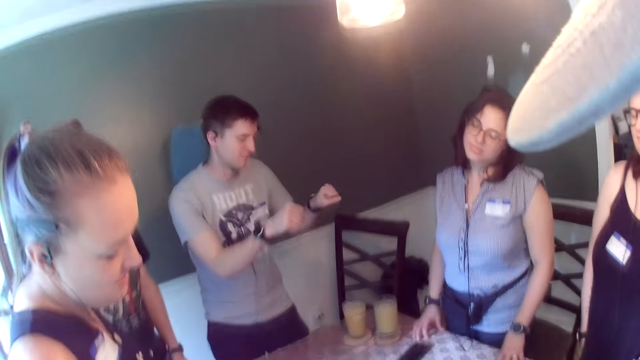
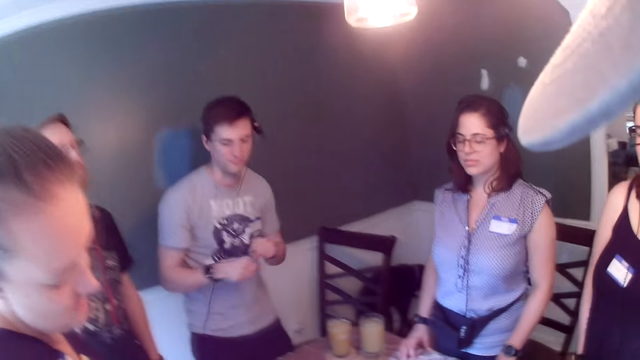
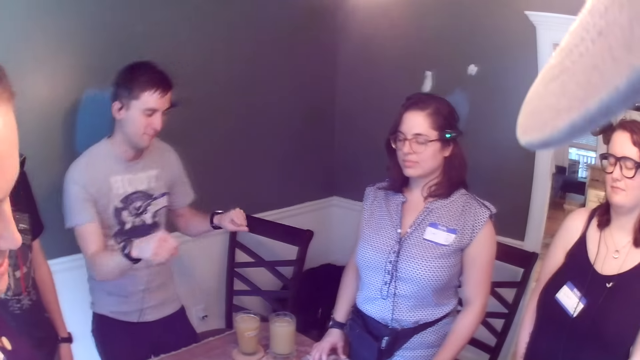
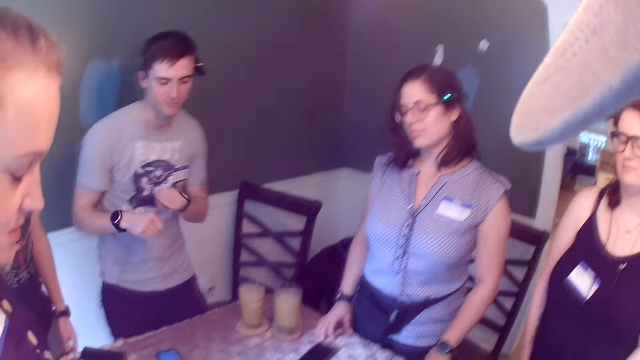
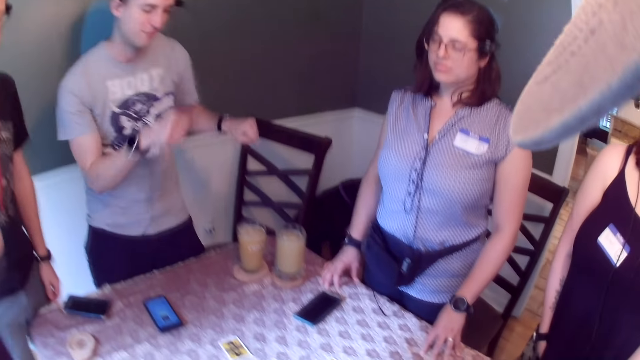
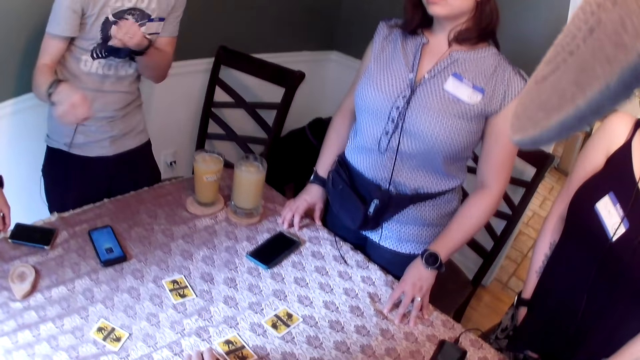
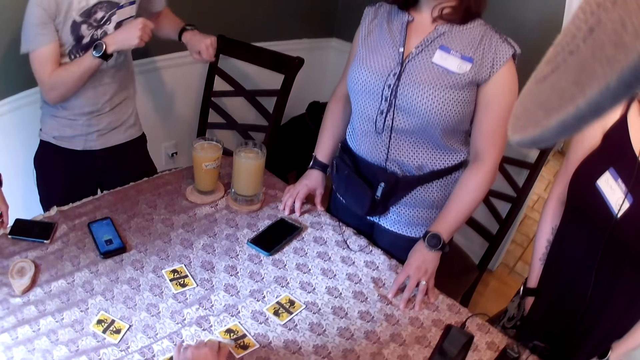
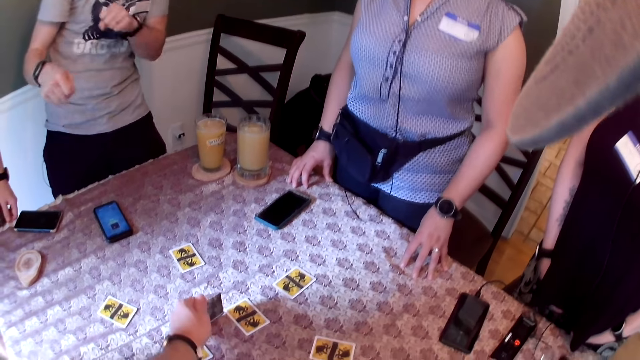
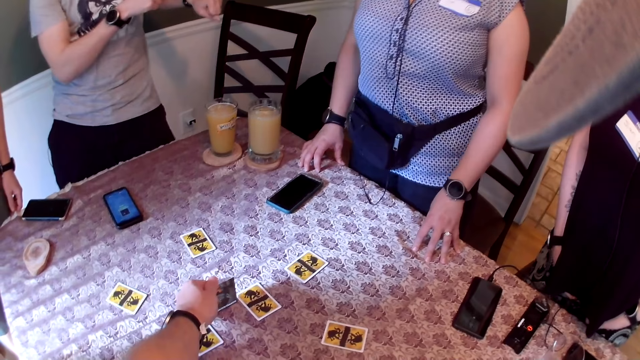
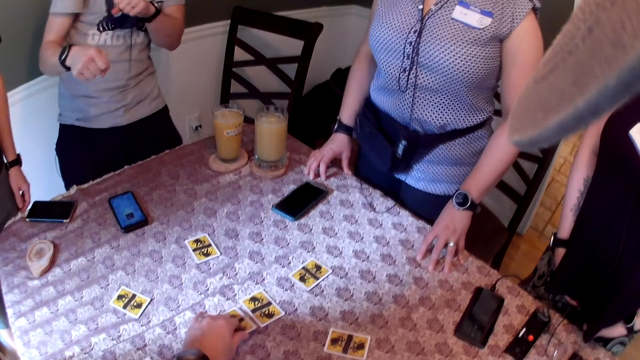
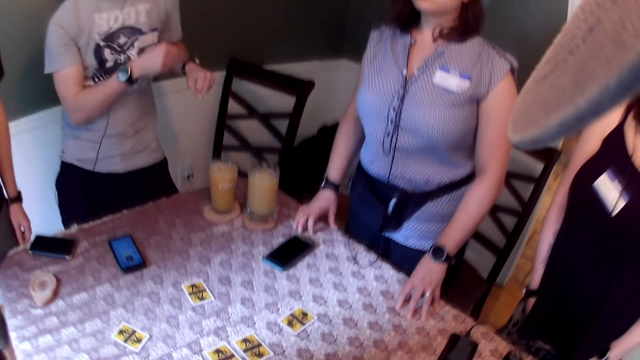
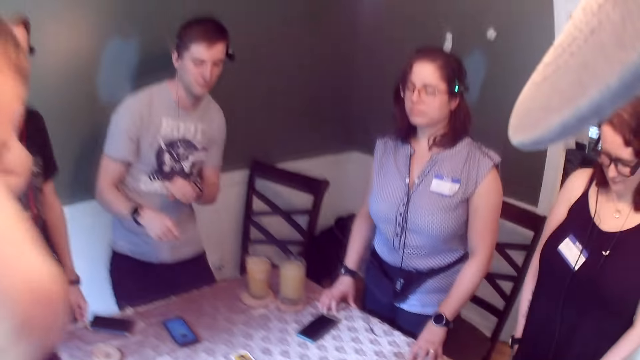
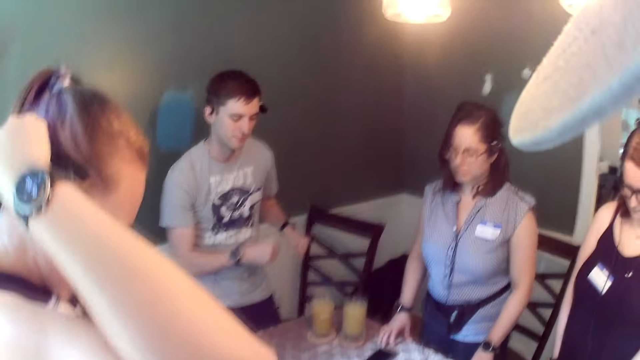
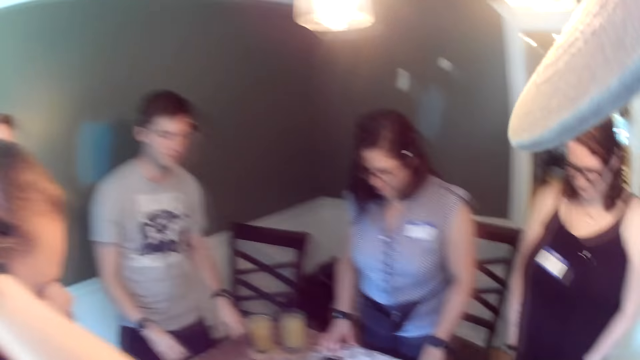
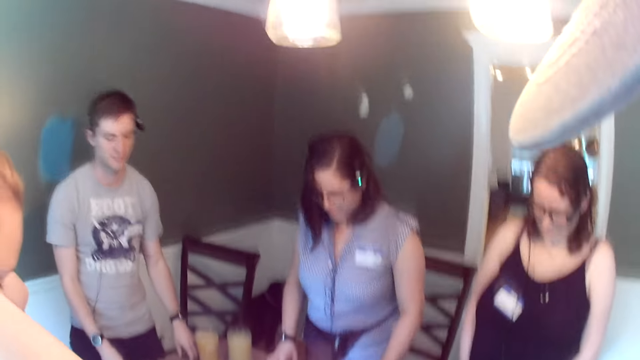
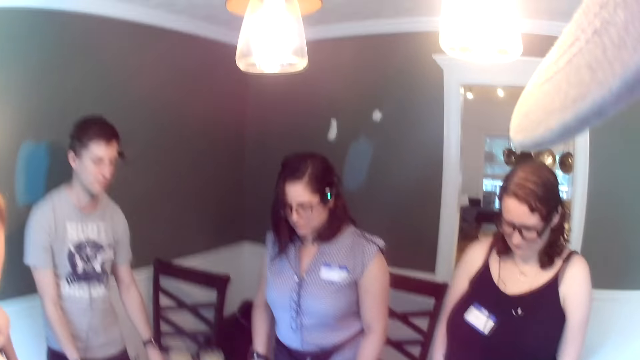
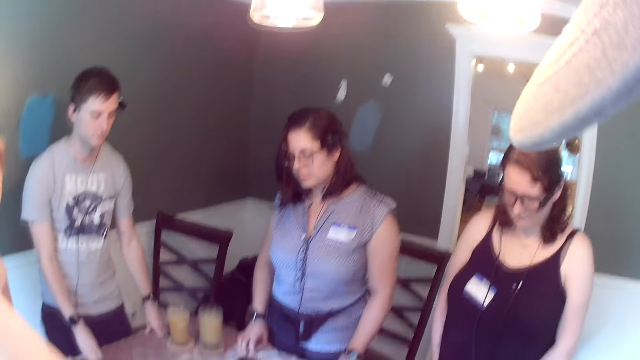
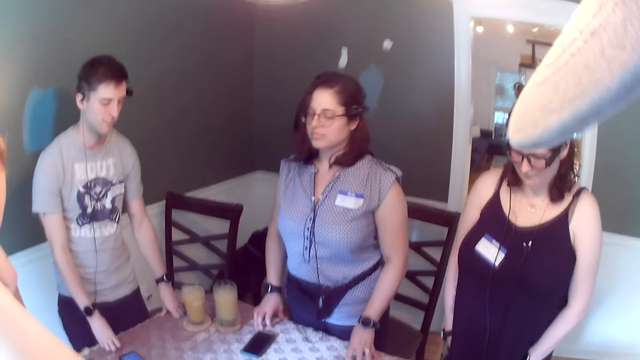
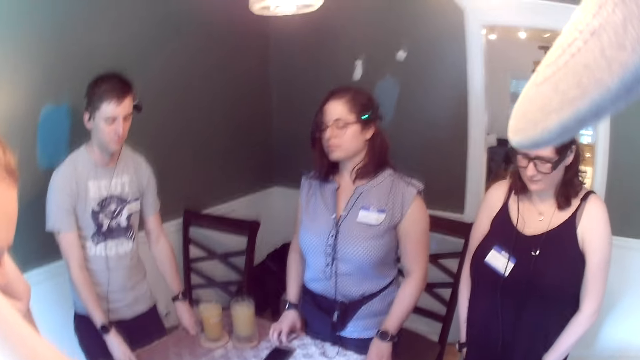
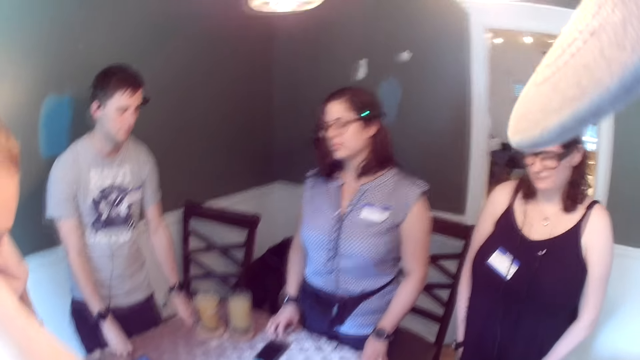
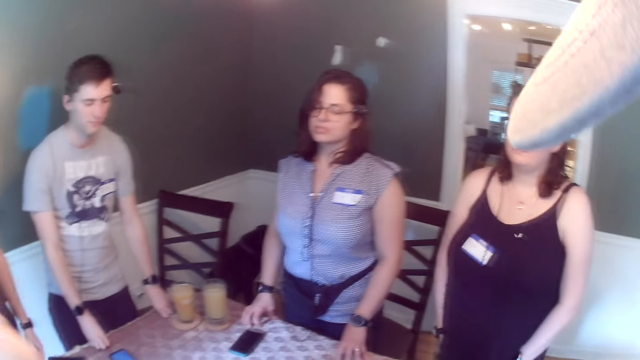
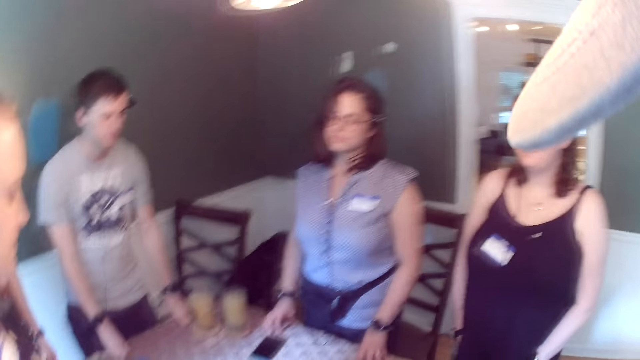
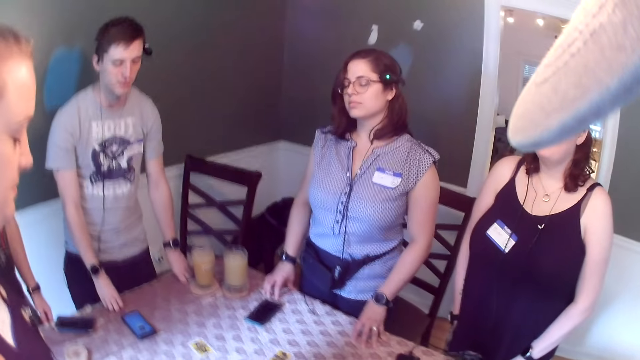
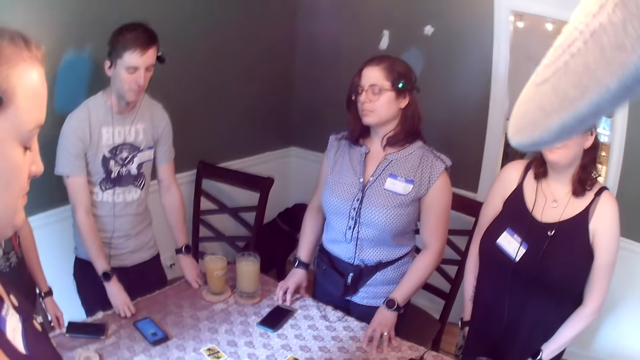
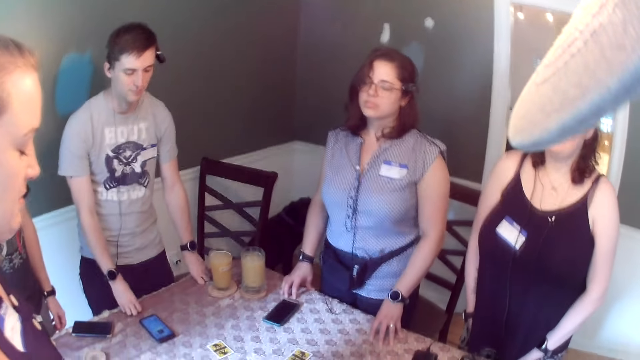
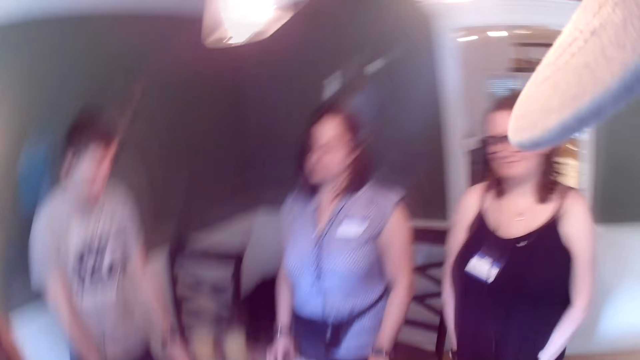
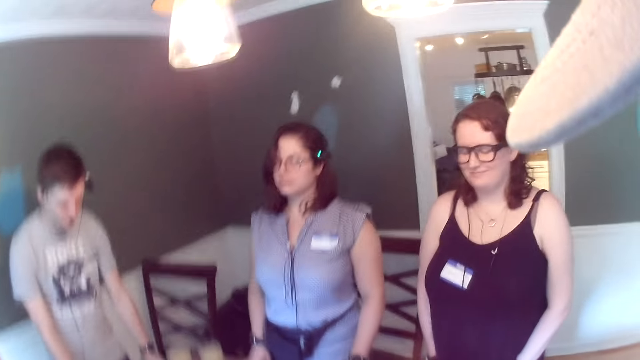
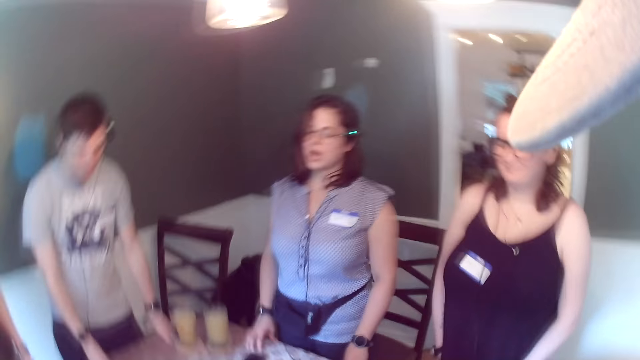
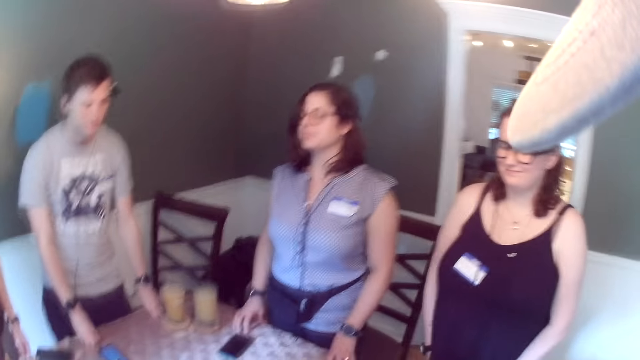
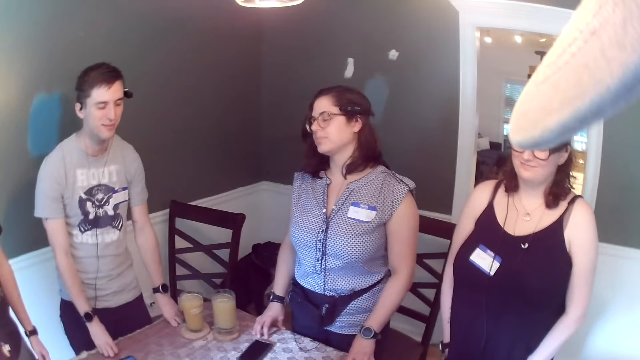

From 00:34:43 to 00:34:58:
The woman touches her hair with both hands. The camera wearer opens a card on the dining table with his left hand. The woman adjusts a camera strap on her head with both hands. The man places both hands on the dining table. The woman drops both hands on her body. The man converses with another woman.

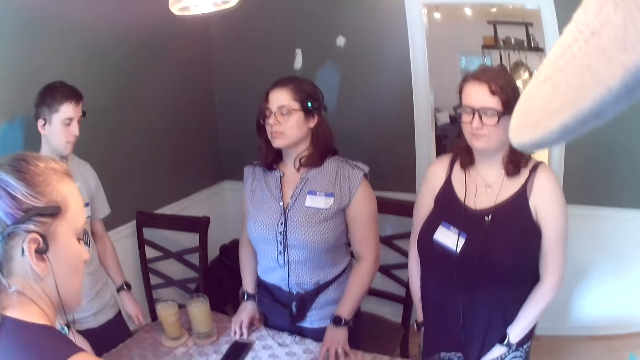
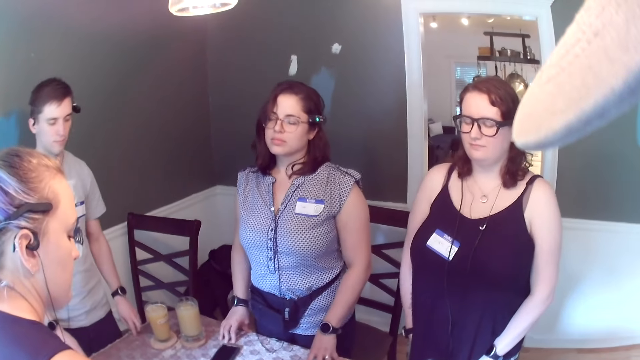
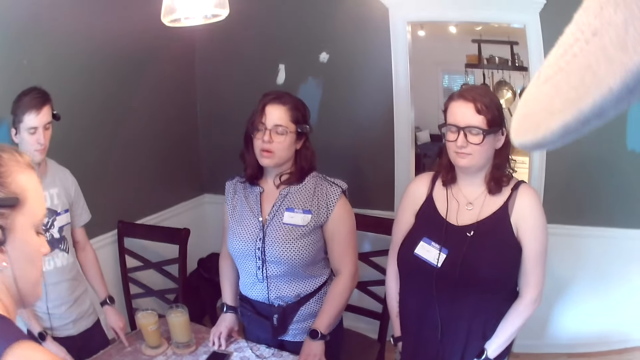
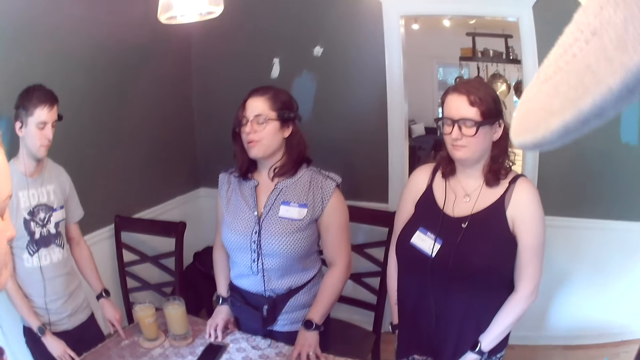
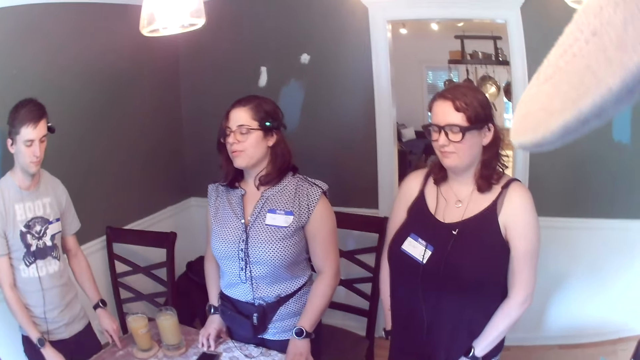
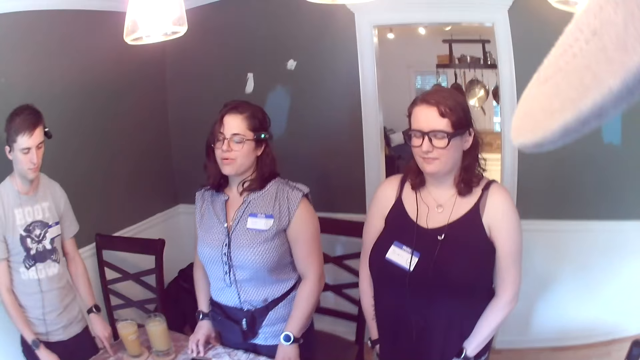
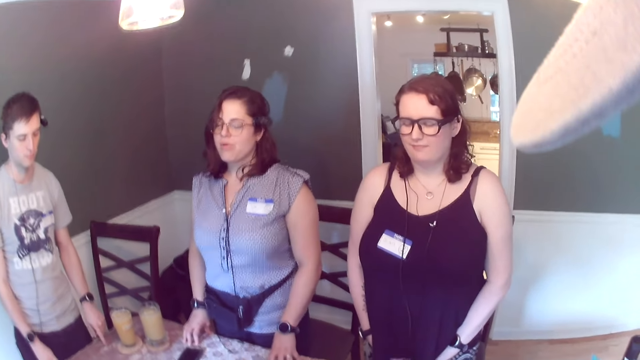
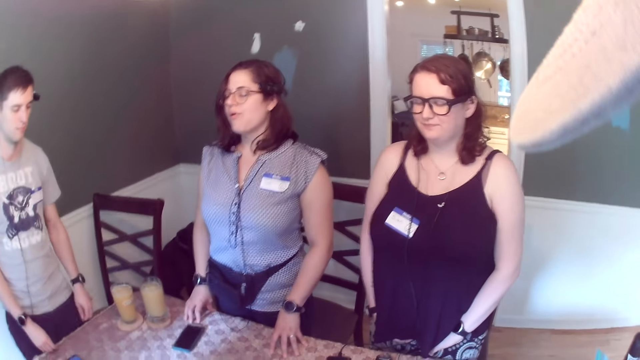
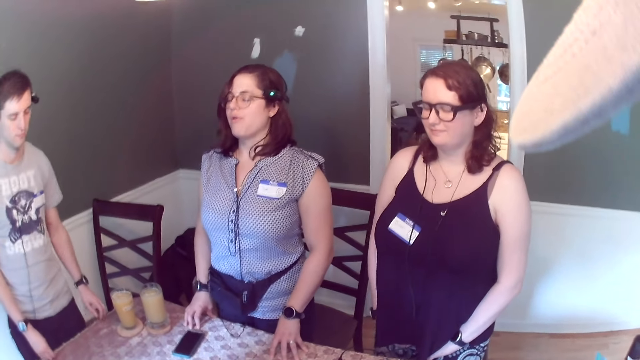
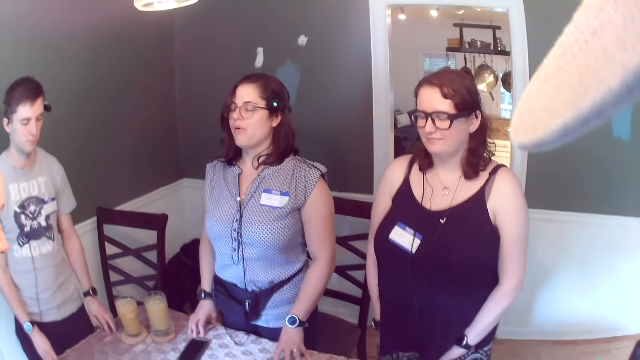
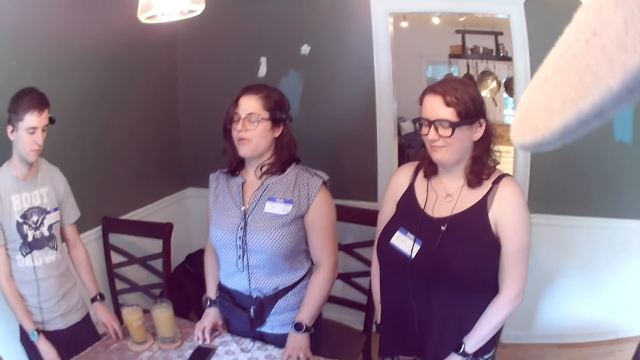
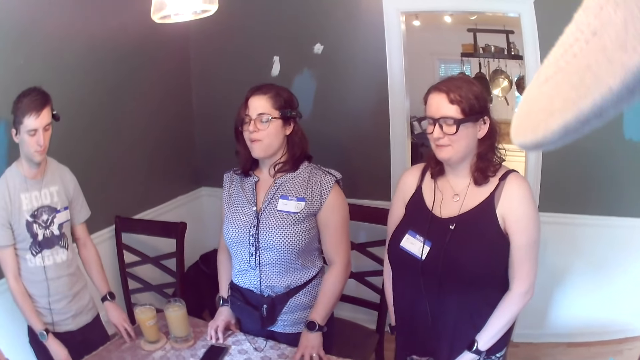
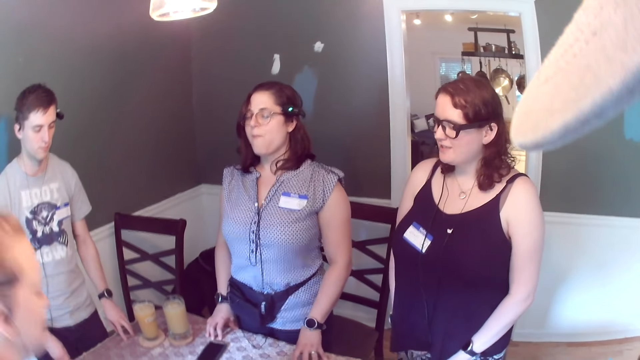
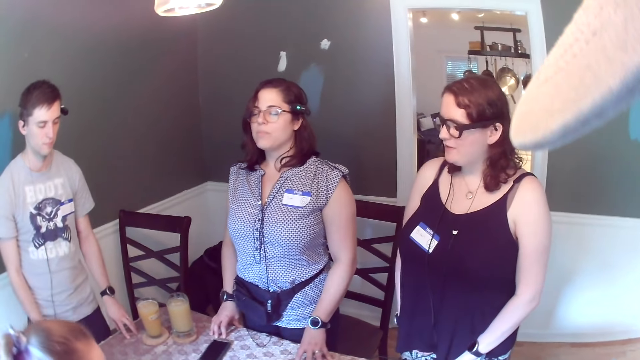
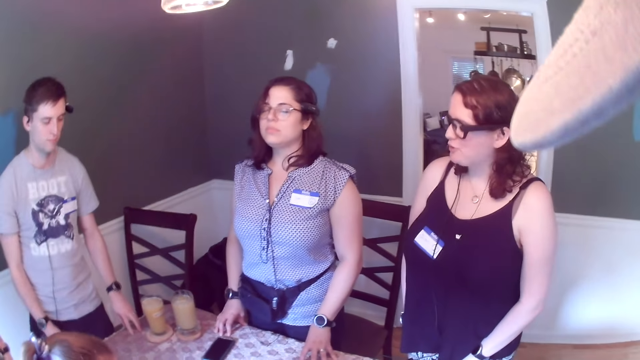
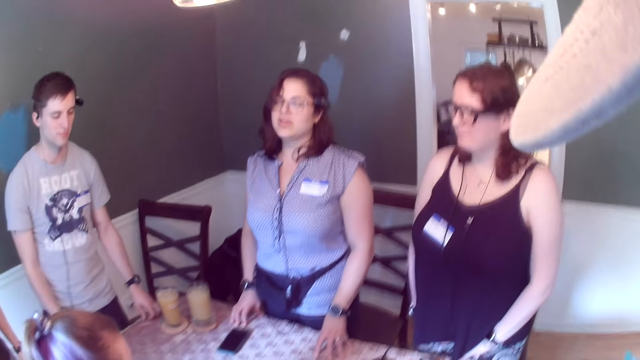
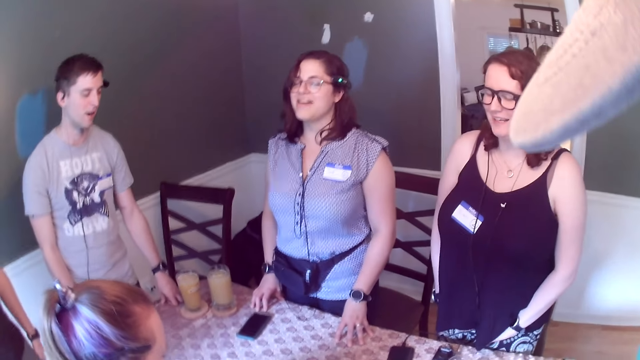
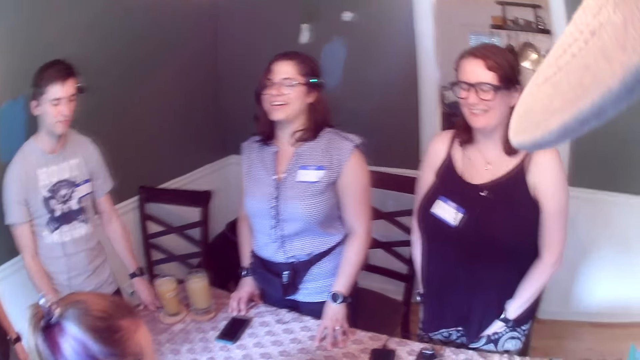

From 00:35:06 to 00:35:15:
The man taps the dining table with both hands. The woman converses with the group of people. Another woman talks to the group of people.
